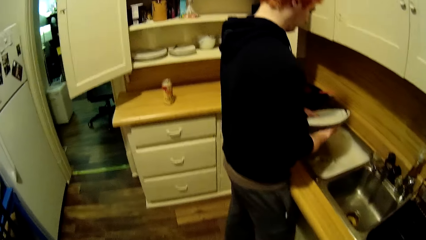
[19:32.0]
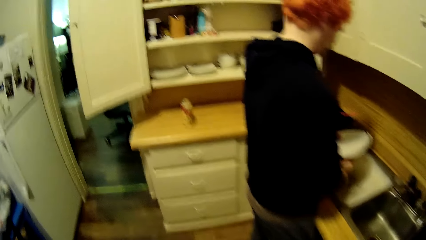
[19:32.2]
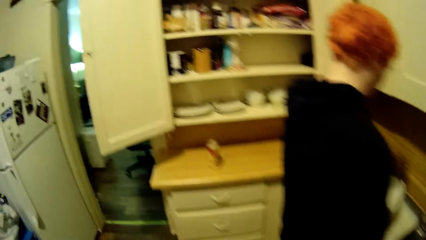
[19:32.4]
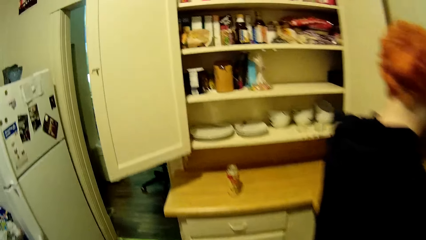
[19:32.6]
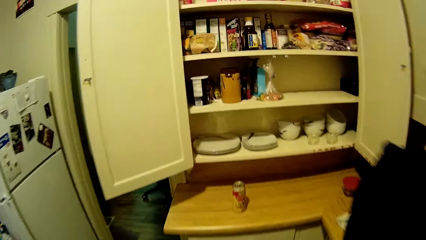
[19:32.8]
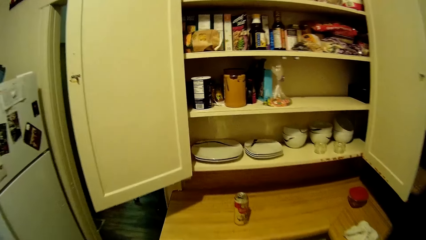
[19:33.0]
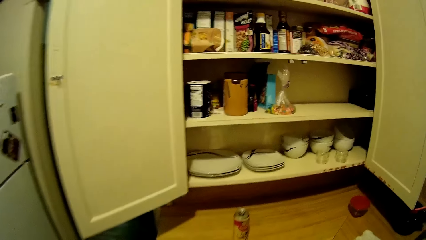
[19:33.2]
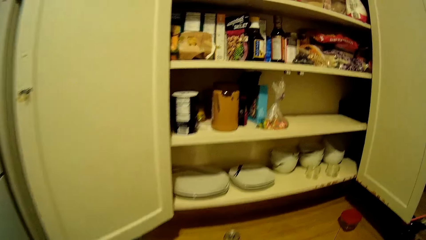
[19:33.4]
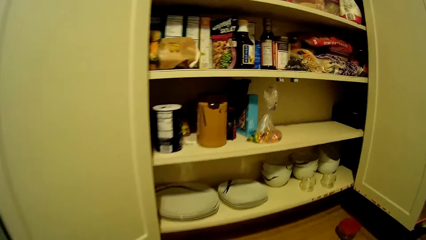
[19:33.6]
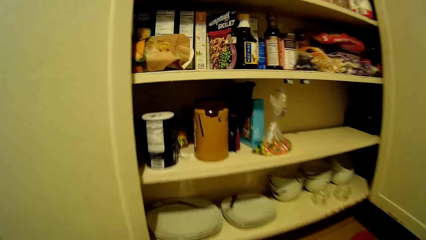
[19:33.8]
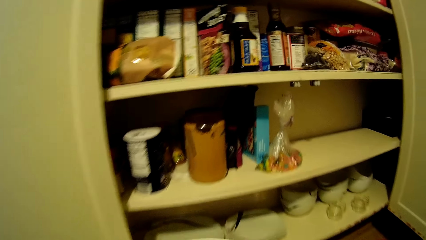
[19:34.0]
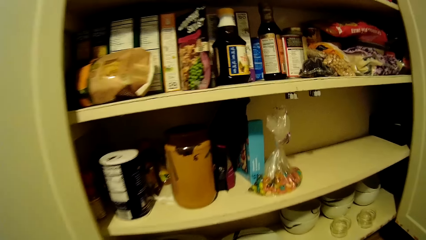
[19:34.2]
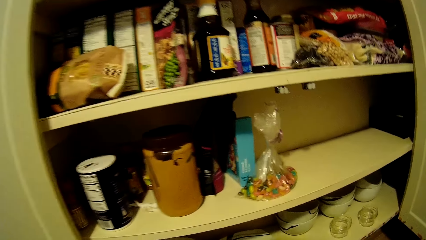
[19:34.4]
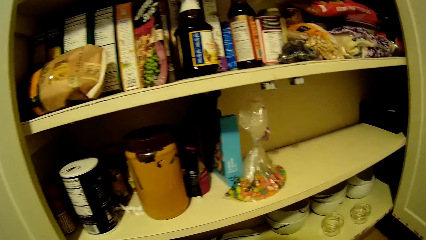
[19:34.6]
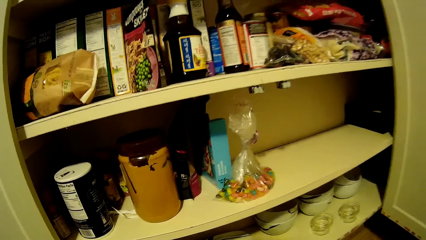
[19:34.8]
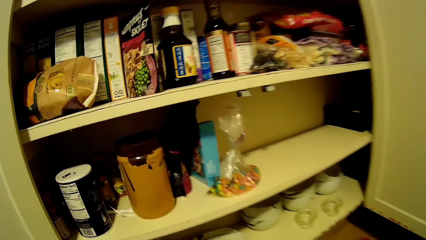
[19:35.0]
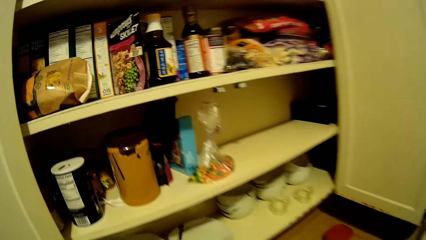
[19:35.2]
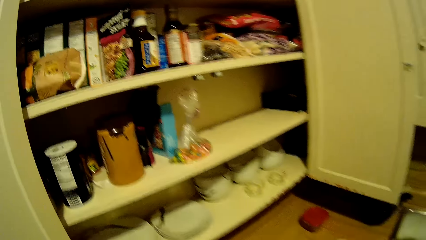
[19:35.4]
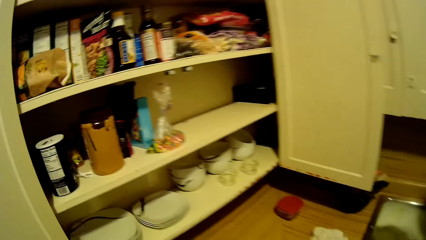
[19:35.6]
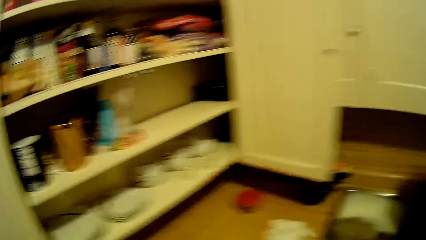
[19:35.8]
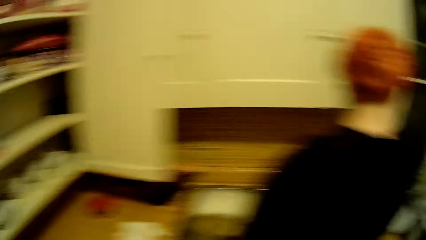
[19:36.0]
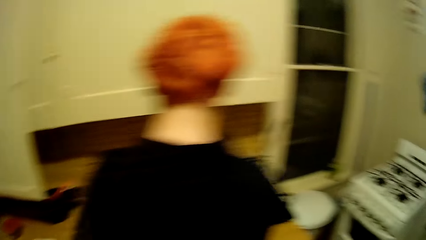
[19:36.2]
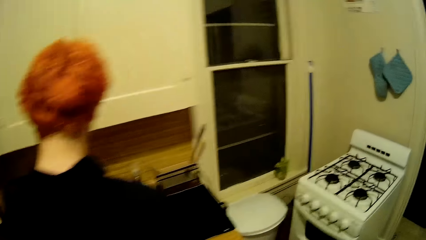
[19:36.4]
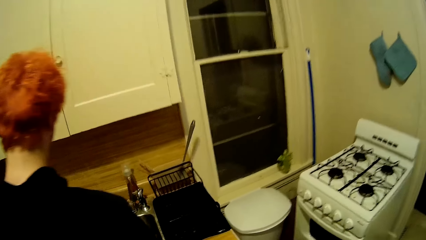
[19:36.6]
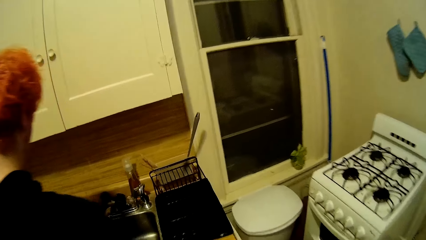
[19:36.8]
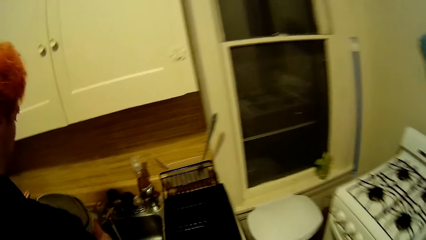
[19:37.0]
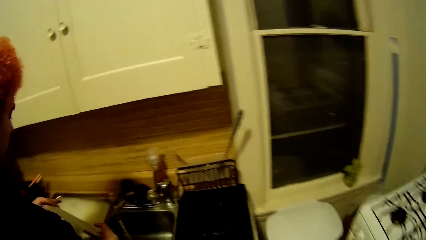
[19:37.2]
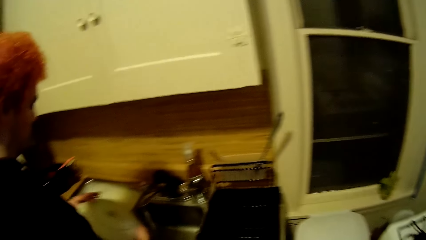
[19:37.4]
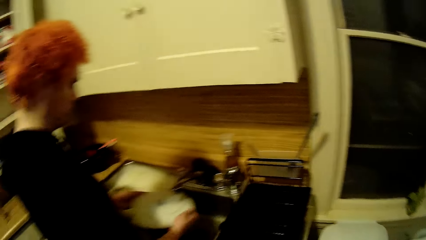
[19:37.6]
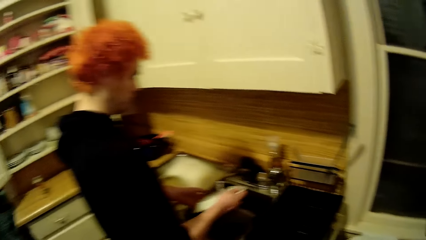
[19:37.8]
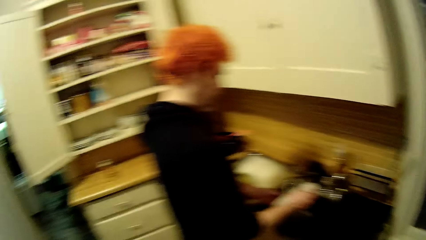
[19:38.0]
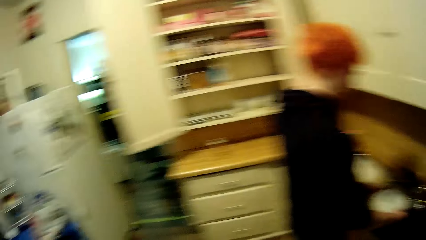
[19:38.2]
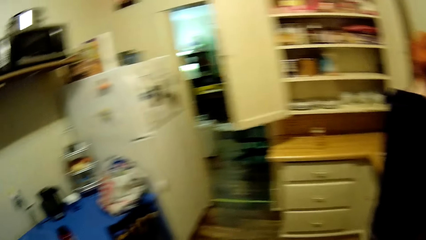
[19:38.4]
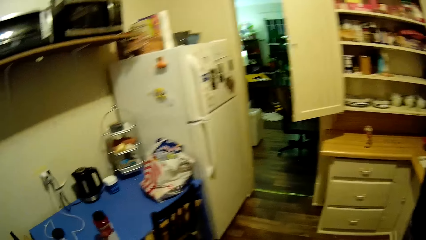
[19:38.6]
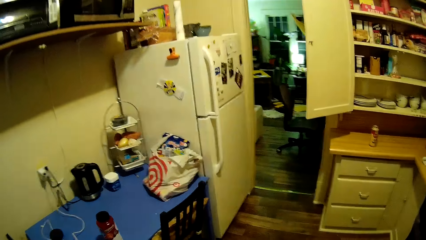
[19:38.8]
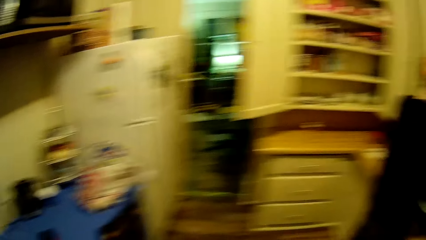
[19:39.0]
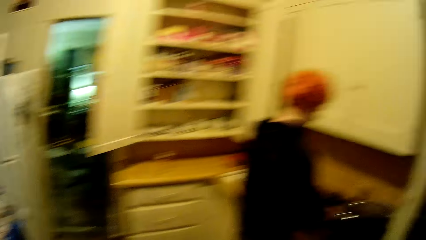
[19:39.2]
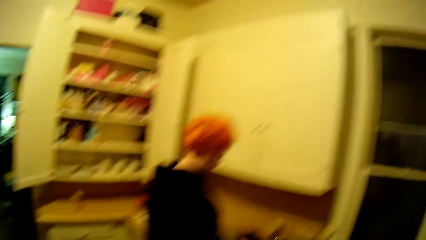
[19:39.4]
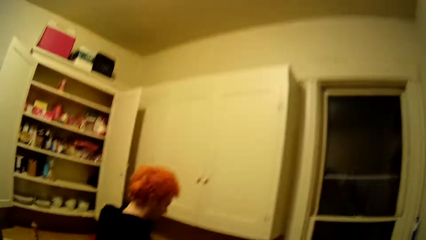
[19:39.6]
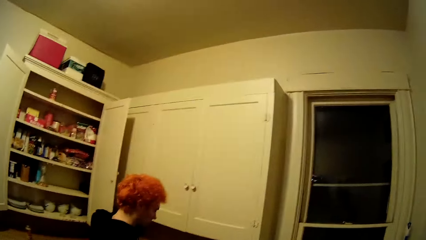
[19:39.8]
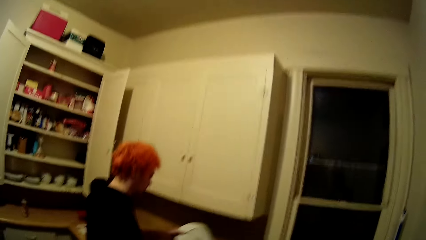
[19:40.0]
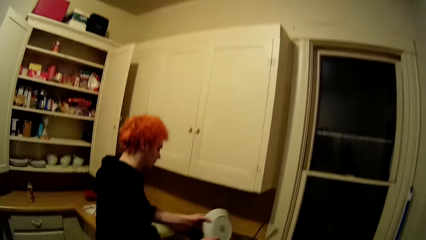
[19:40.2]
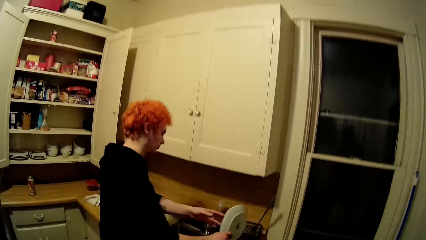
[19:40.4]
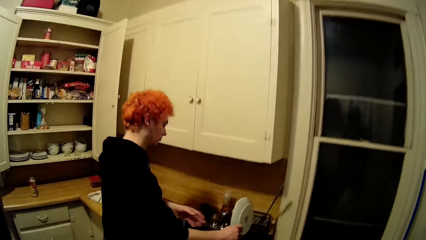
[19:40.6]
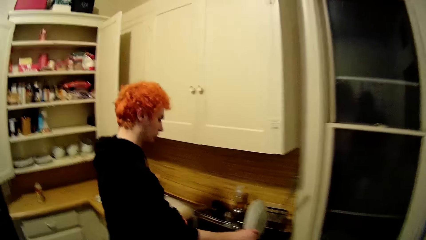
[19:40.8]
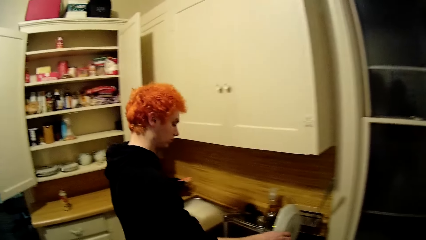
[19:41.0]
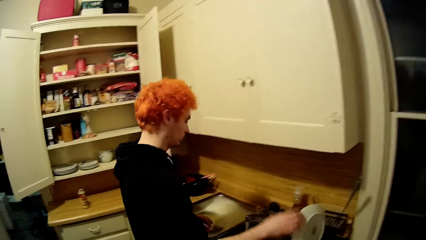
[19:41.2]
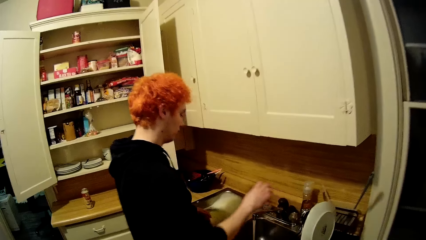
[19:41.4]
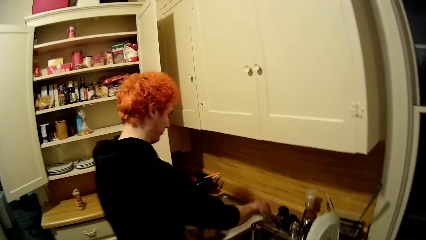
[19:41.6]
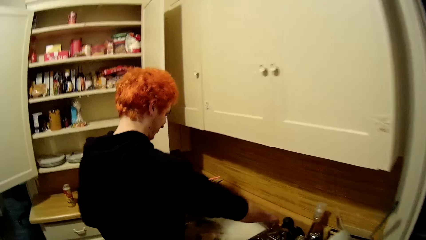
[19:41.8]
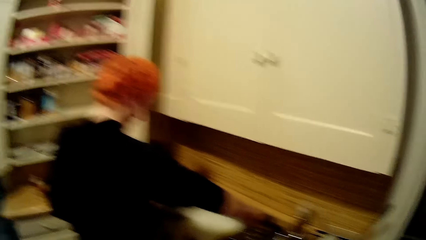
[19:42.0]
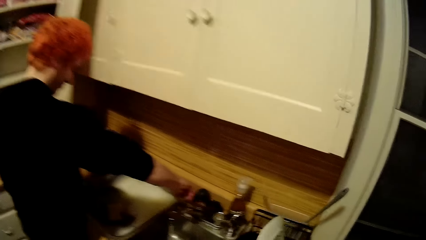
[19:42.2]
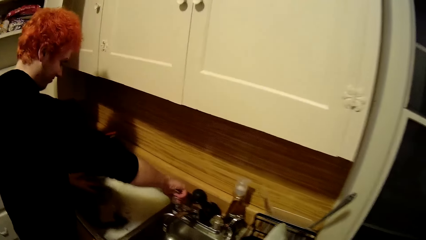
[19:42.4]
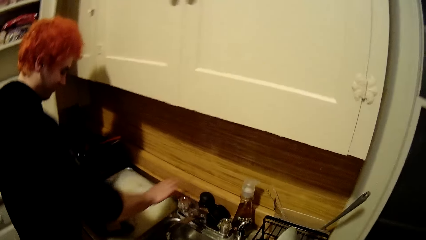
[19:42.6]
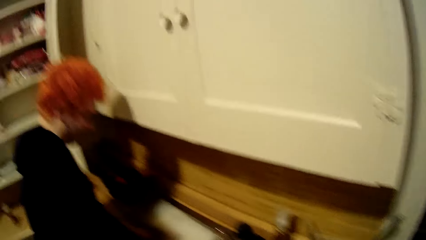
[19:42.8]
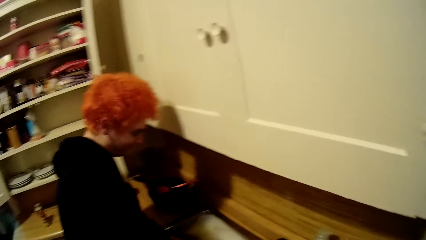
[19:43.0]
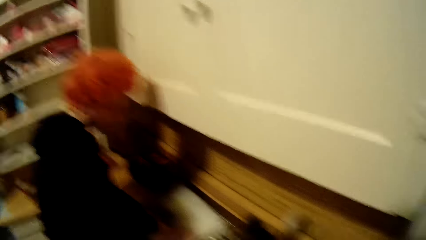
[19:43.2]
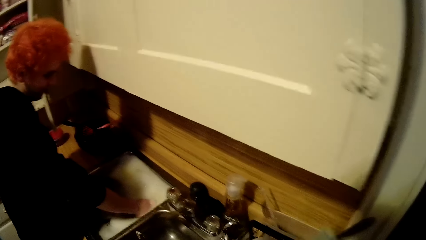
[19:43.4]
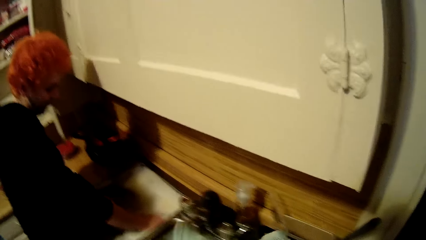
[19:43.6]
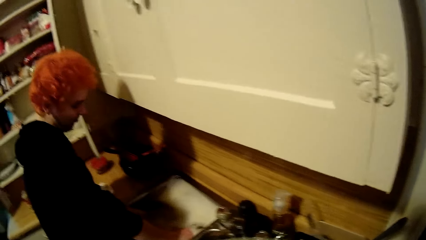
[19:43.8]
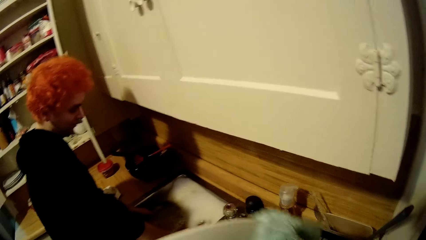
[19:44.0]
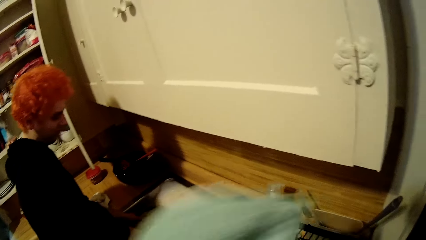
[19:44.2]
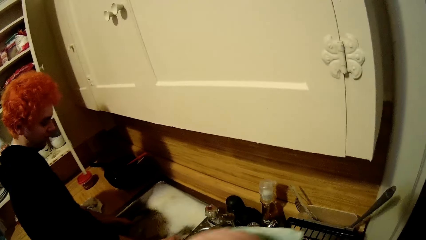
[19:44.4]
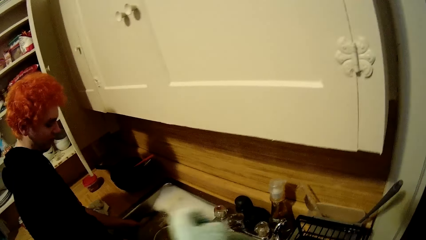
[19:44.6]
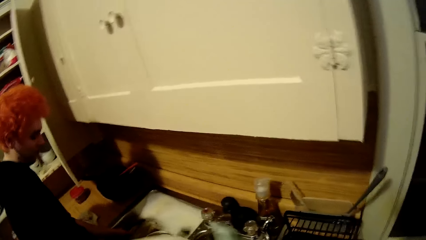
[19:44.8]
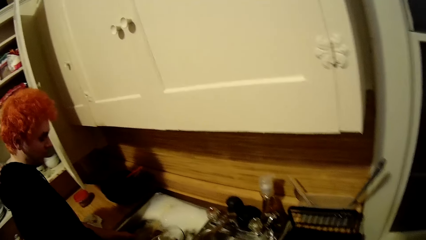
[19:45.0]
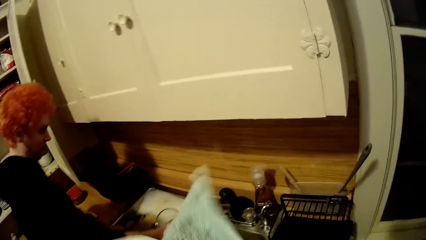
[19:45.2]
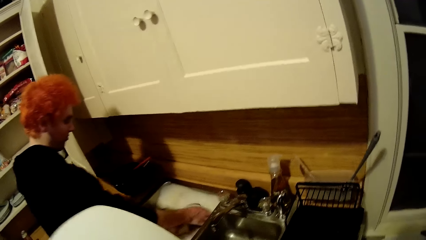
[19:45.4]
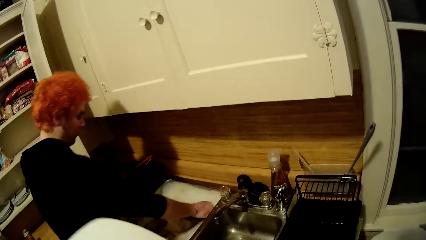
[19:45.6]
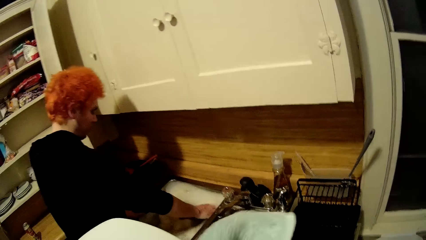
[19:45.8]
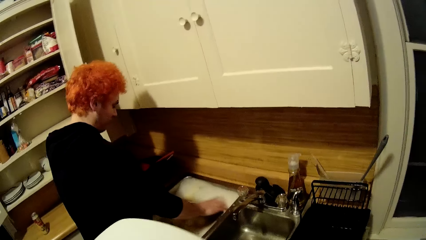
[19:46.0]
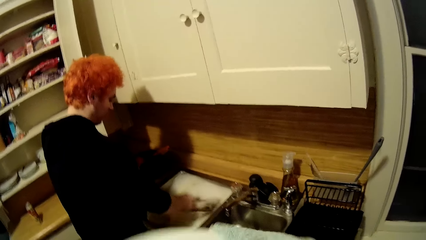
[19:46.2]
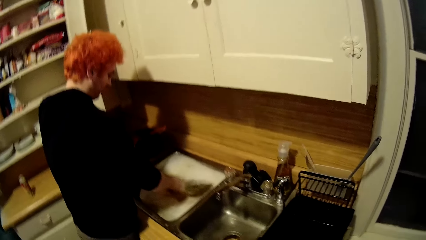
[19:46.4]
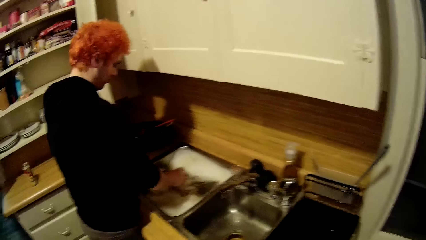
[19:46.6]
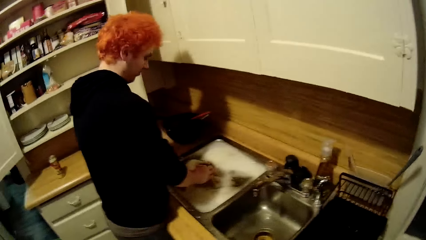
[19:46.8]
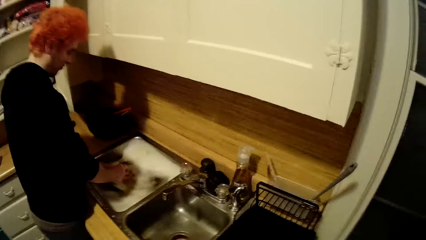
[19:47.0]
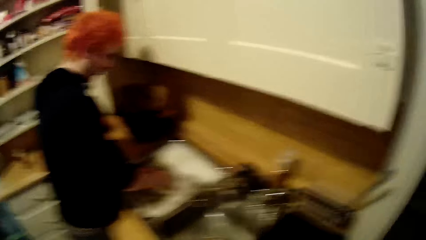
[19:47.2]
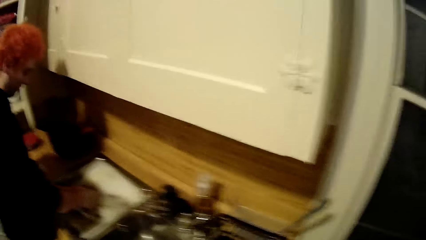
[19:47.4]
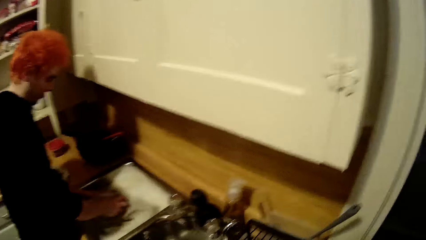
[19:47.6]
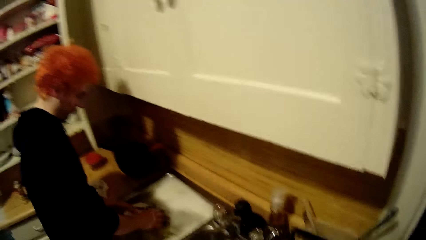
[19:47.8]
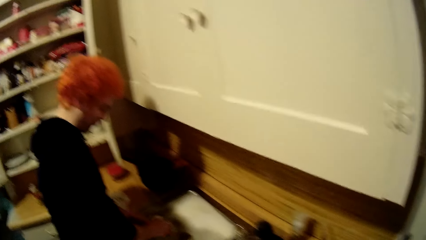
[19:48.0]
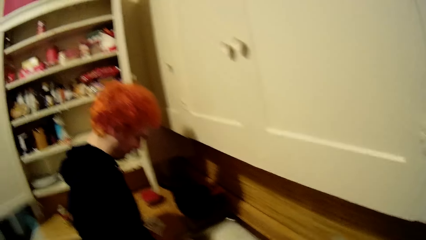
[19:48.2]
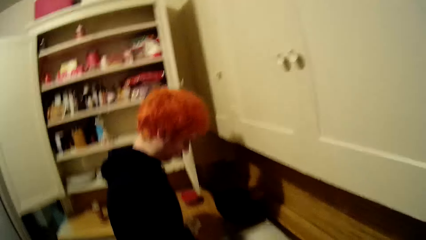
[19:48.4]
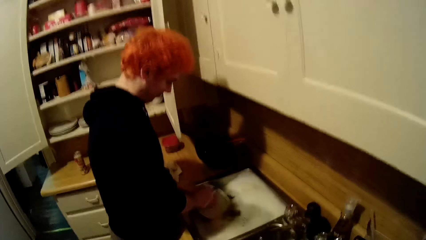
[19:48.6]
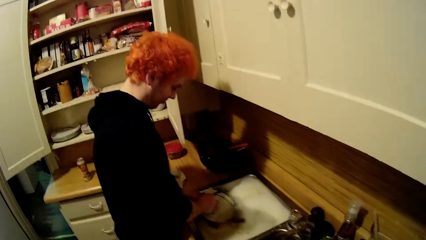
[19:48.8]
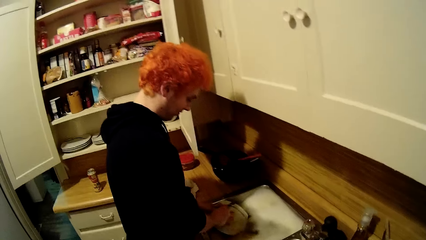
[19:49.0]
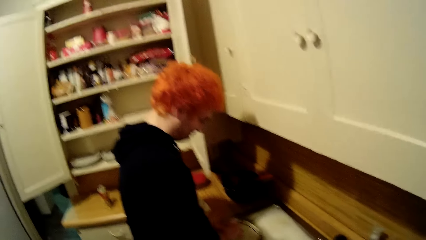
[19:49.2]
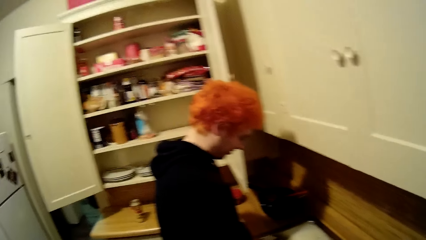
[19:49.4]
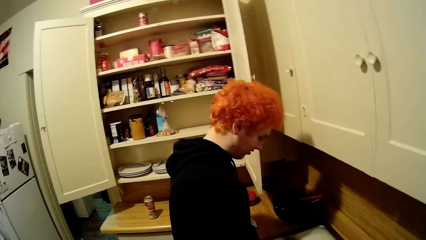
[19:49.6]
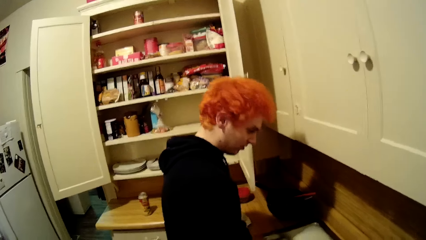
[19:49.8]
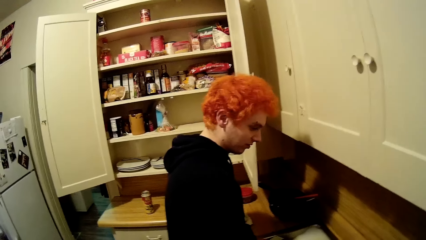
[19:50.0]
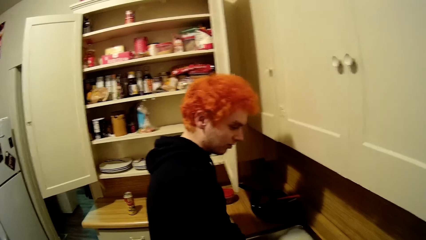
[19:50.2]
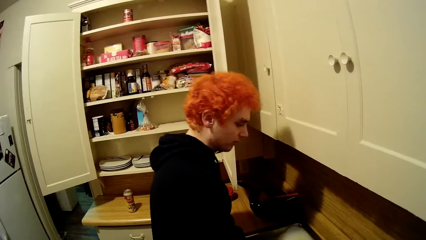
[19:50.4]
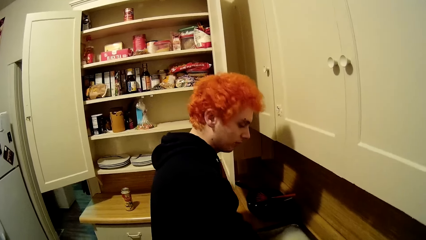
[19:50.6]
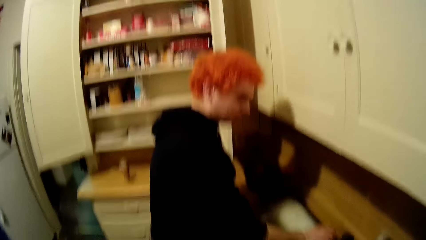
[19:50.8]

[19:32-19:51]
The camera wearer walks towards the cupboard, puts a plate in the cabinet, looks around the cupboard, walks around the house, and turns to the sink. A man turns the plate and rinses the plate. The camera wearer looks around the kitchen. The man places the plate on a utensil rack. The camera wearer stares around the house. The man closes the tap. The camera wearer picks a plate from the utensil rack and dries the plate with a towel. The man washes a plate.
